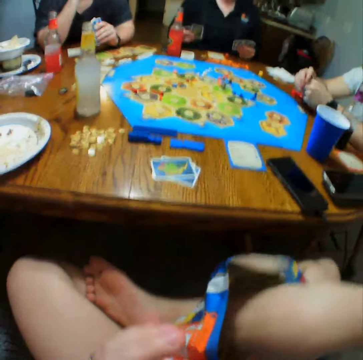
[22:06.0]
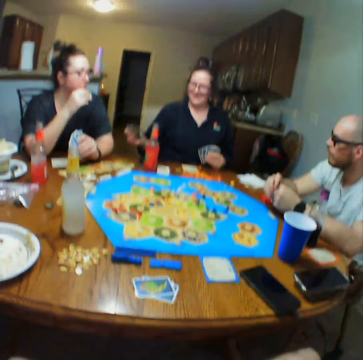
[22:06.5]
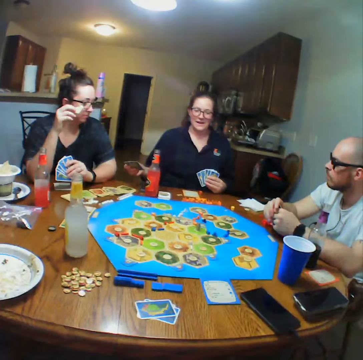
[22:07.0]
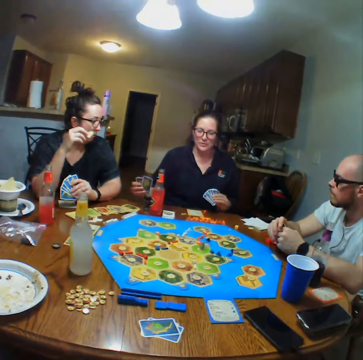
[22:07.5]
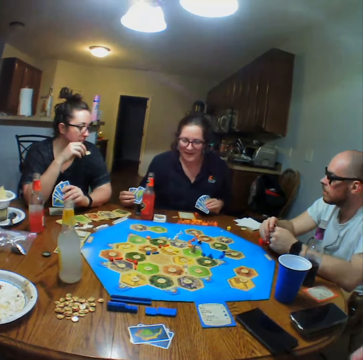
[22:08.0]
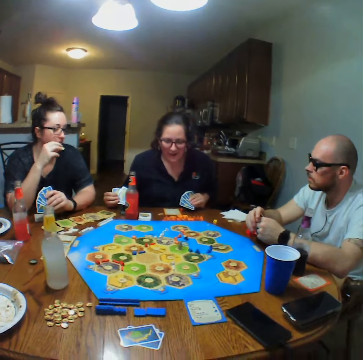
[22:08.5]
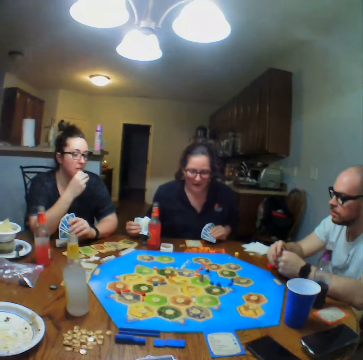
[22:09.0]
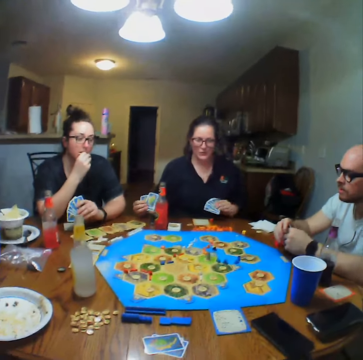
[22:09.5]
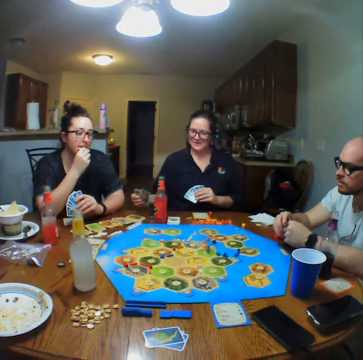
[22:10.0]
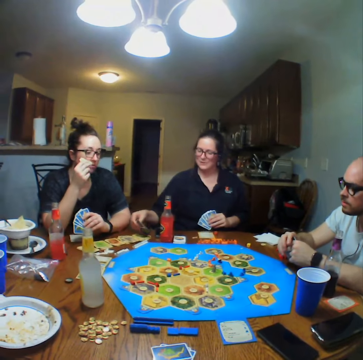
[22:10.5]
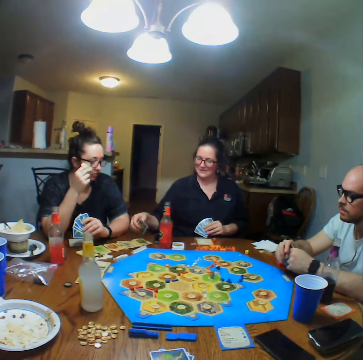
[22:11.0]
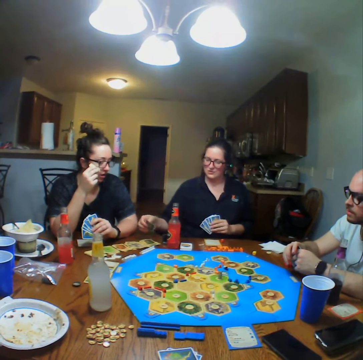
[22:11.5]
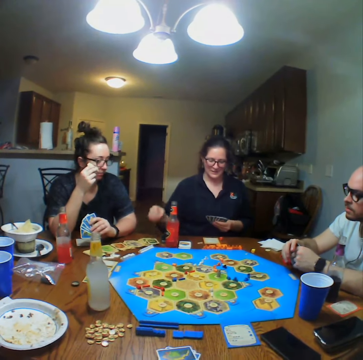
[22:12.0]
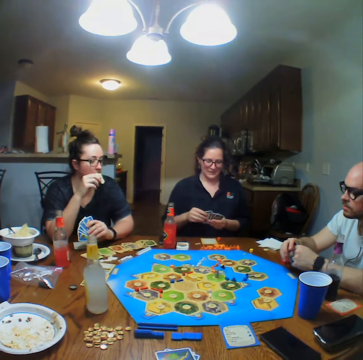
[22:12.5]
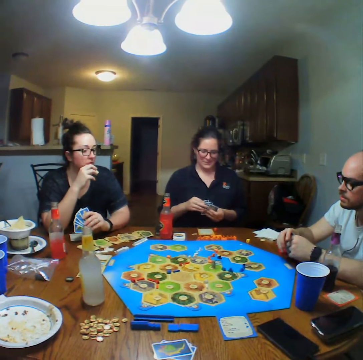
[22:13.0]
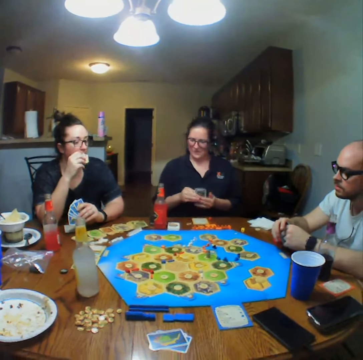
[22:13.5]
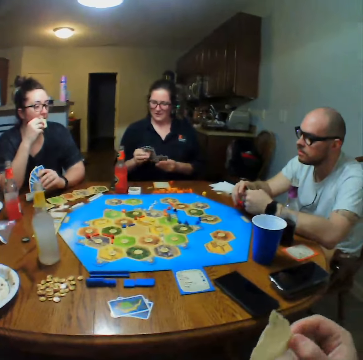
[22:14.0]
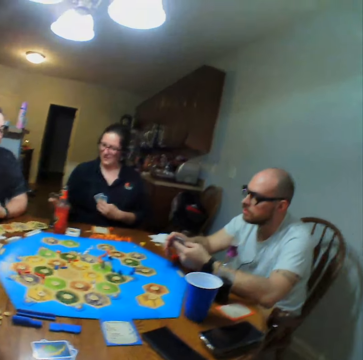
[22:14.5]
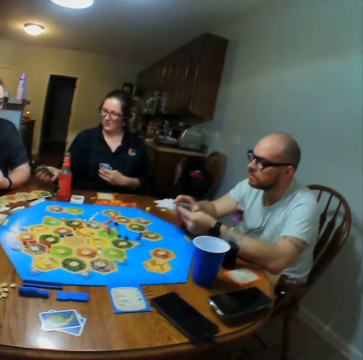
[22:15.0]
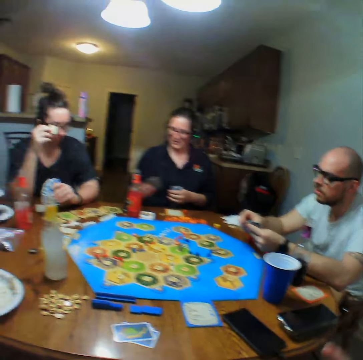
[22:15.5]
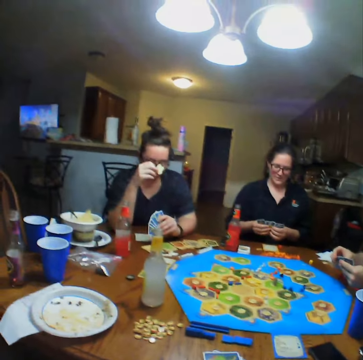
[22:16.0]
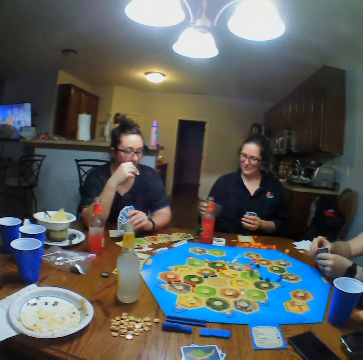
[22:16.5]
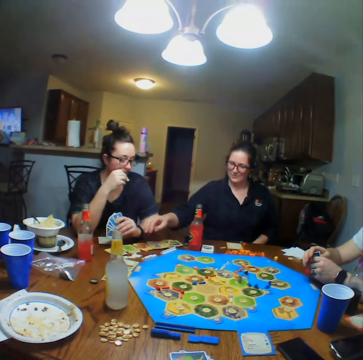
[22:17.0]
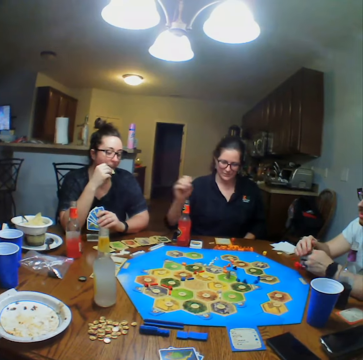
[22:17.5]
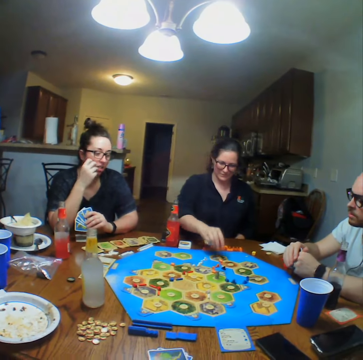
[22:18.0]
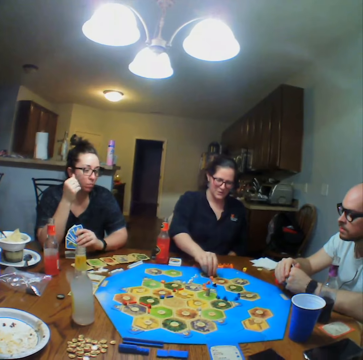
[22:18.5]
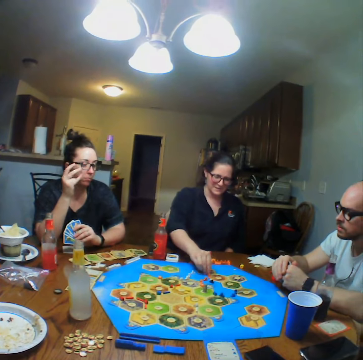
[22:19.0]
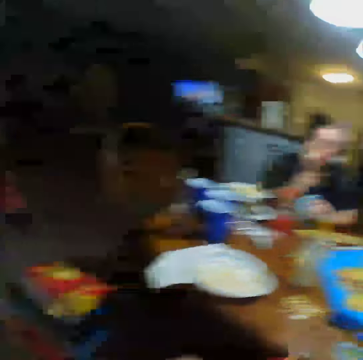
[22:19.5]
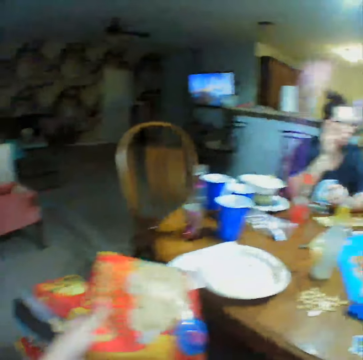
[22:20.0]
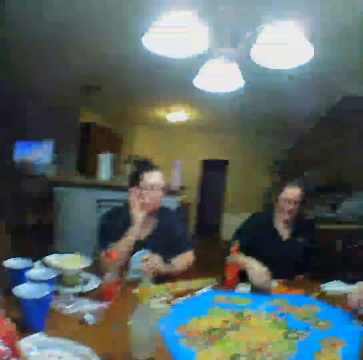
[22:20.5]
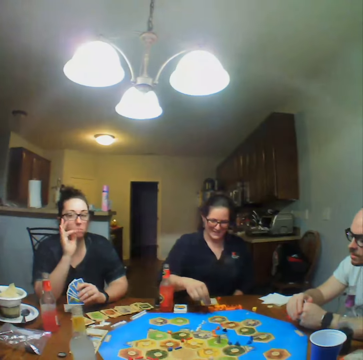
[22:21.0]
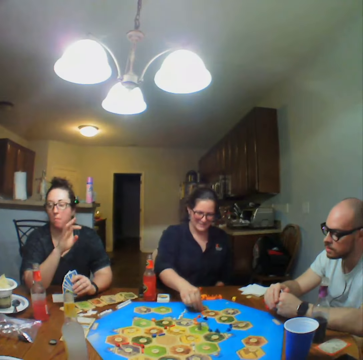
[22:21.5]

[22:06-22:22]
The camera wearer eats the crisps. A woman eats the chips. The camera wearer takes chips from the packet. They look at another lady. The lady places the cards on the table. She places the cards on the table again. The first woman moves a block on the board. The camera wearer looks around.

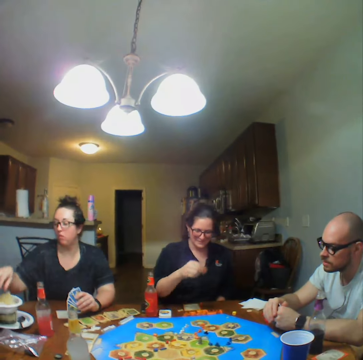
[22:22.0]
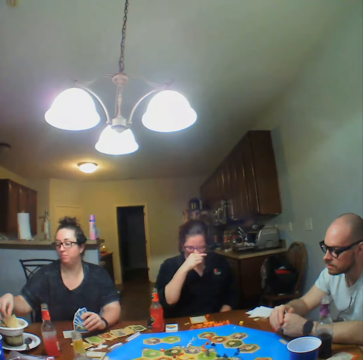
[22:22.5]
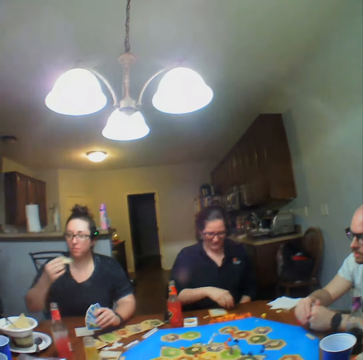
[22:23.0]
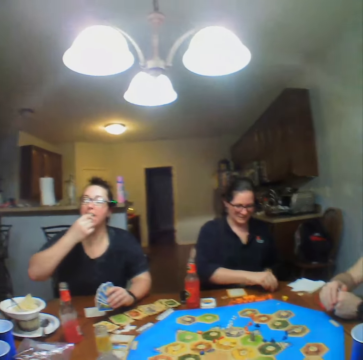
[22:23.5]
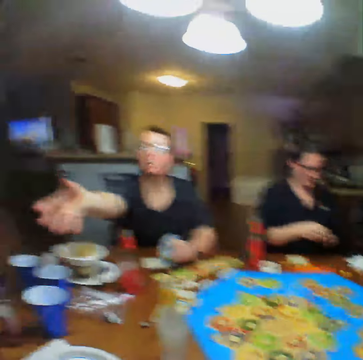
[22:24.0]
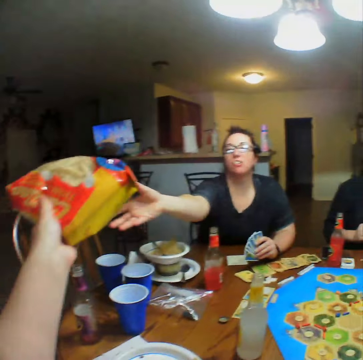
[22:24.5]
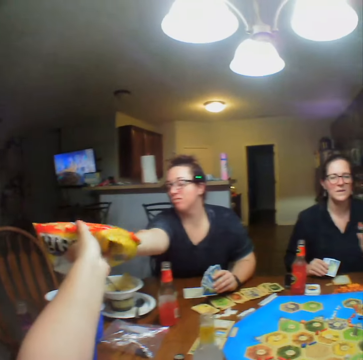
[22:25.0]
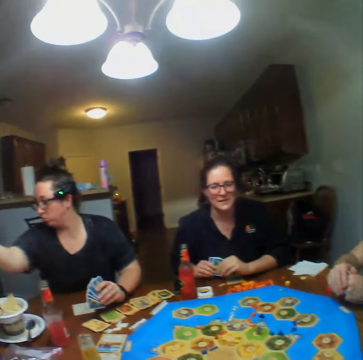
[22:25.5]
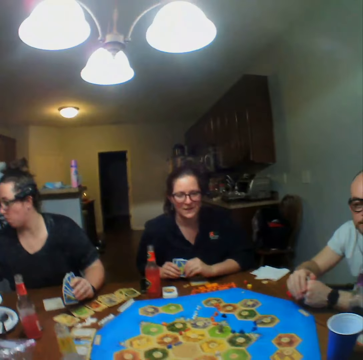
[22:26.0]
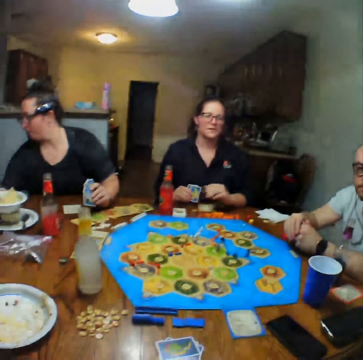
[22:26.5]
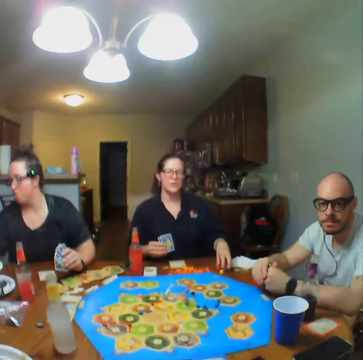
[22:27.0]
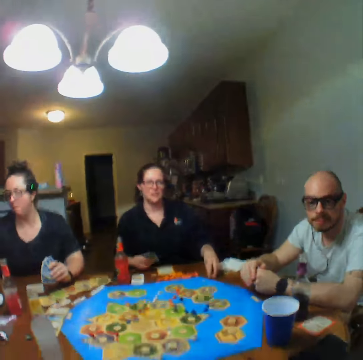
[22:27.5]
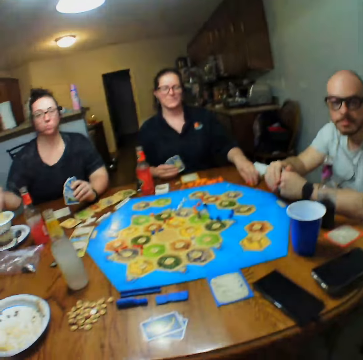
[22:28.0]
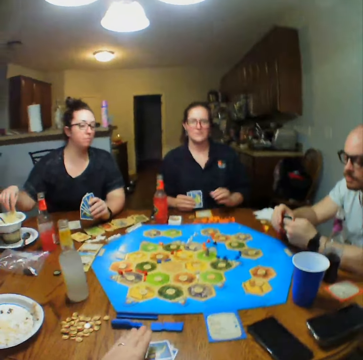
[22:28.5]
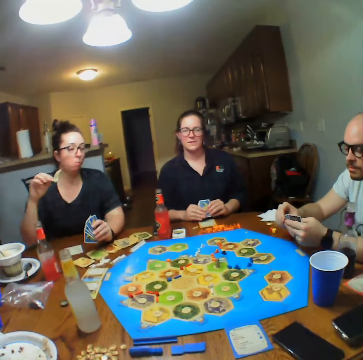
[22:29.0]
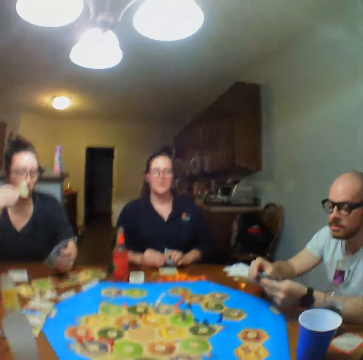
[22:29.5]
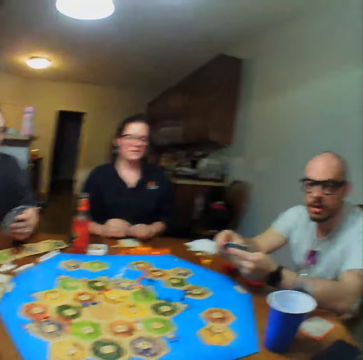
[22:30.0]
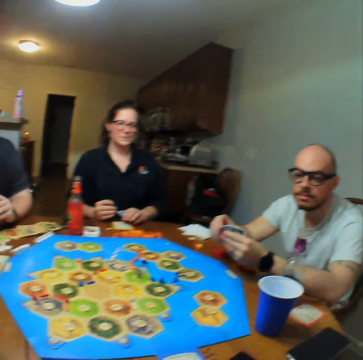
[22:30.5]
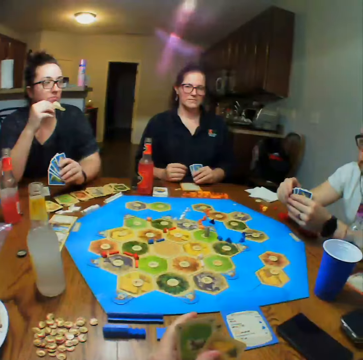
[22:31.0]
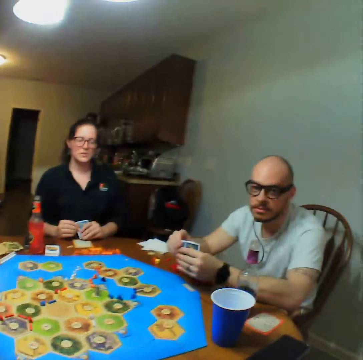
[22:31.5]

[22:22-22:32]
A woman takes chips from the plate and eats the chips. The camera wearer gives the woman the packet of chips. The woman puts the crisps aside. Another woman moves a dice on the table. The camera wearer talks.

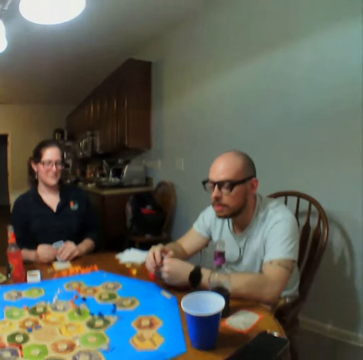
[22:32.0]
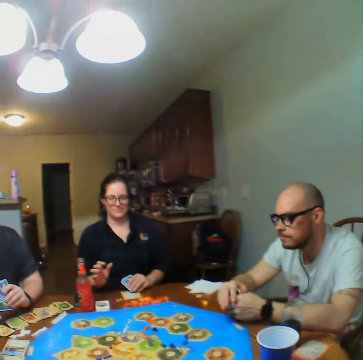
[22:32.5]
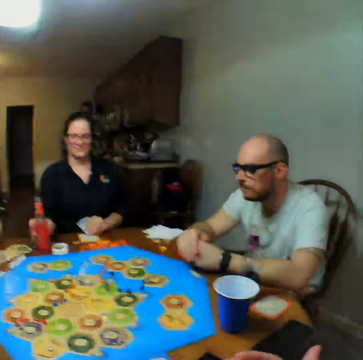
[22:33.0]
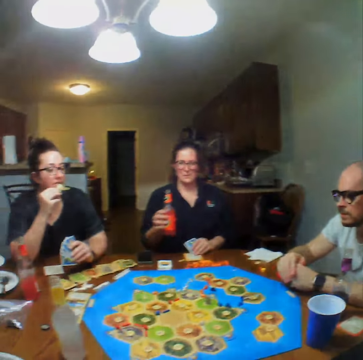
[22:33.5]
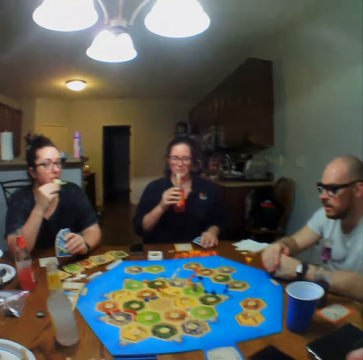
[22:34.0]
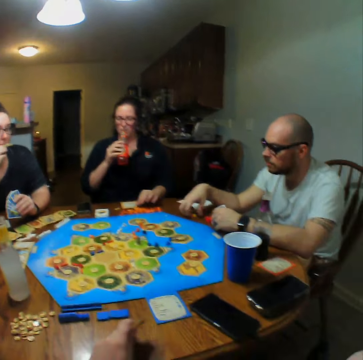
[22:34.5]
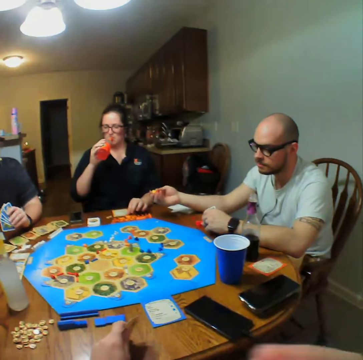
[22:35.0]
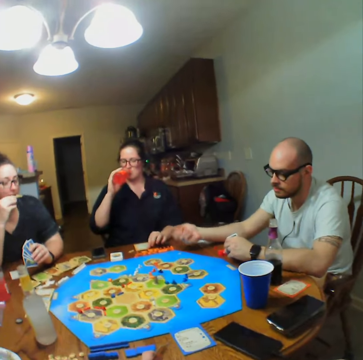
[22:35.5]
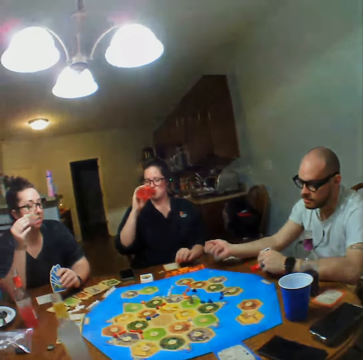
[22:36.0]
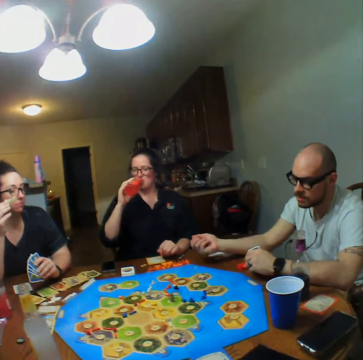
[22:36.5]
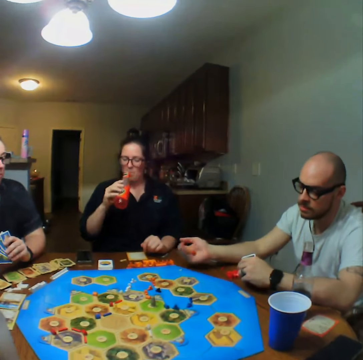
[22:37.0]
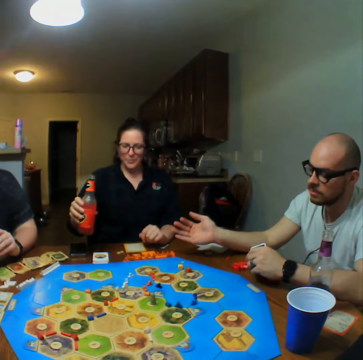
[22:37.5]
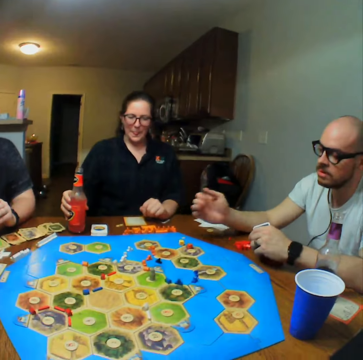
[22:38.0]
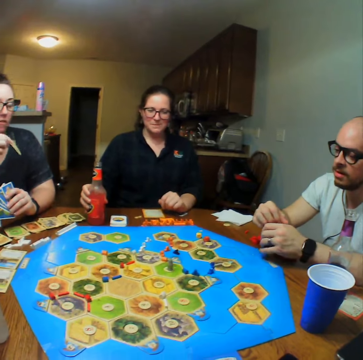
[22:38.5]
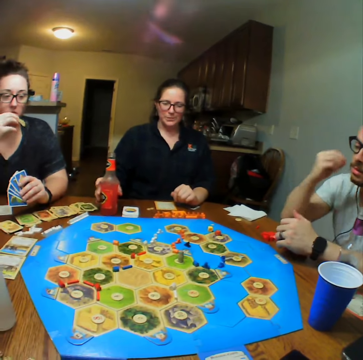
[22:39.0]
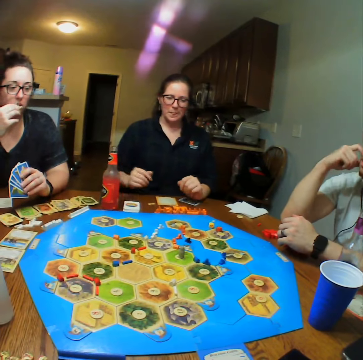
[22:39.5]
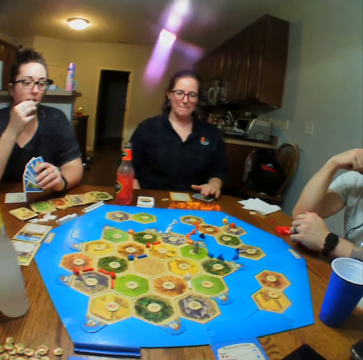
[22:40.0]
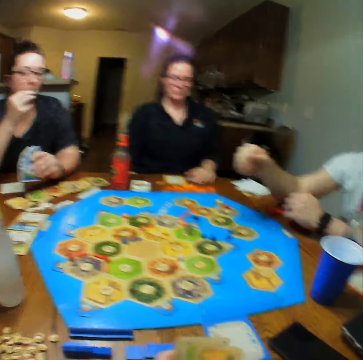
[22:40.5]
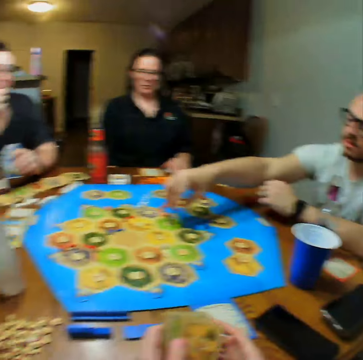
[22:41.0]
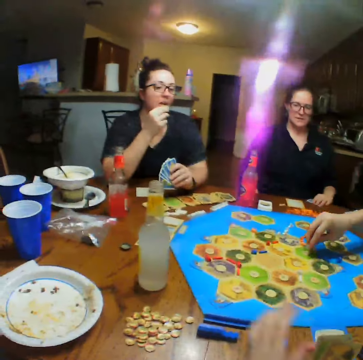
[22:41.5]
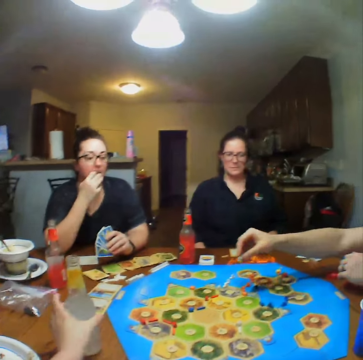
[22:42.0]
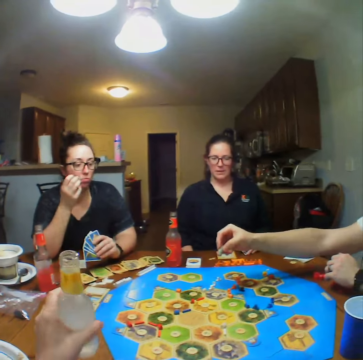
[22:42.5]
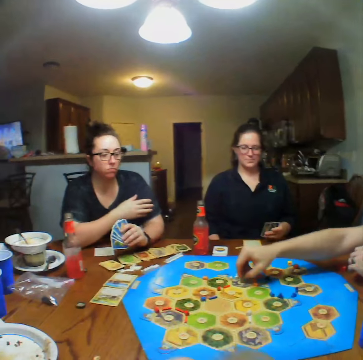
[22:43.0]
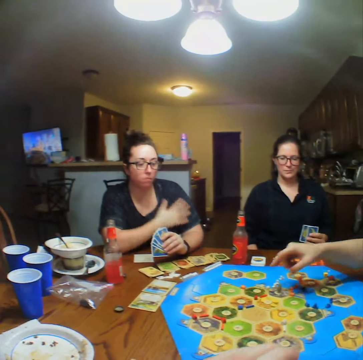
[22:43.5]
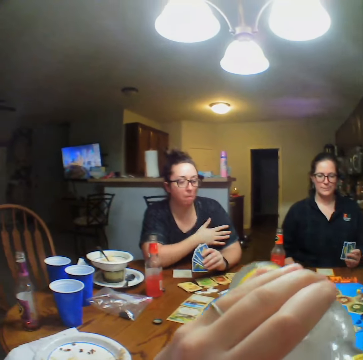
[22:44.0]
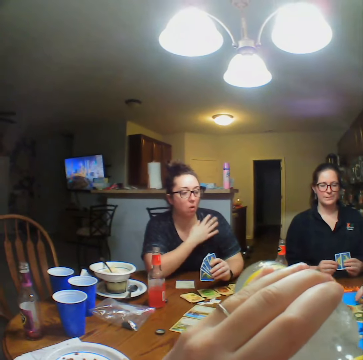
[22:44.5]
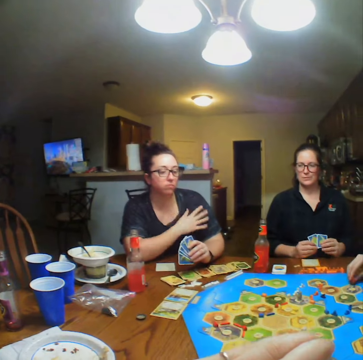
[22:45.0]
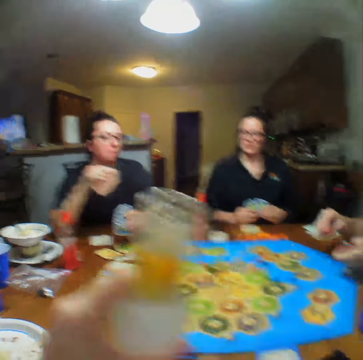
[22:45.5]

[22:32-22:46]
A woman picks up a bottle of lemonade from the table and drinks the lemonade. A man picks up the dice from the table, shakes the dice in his hand, throws the dice on the table. The camera wearer looks at the table. The woman places the bottle of lemonade on the table. The man plays and moves a pawn on the board. The camera wearer picks up the bottle of lemonade from the table. They drink the lemonade.
